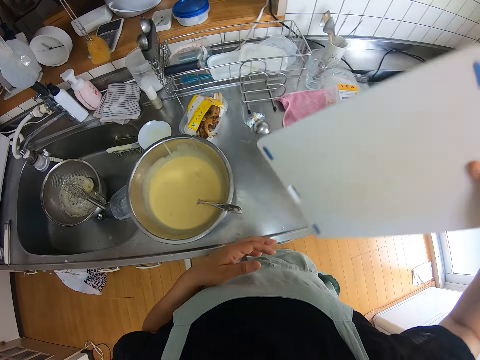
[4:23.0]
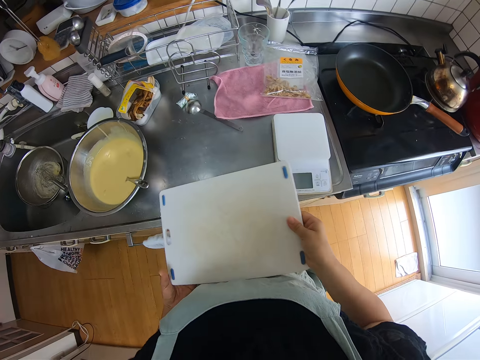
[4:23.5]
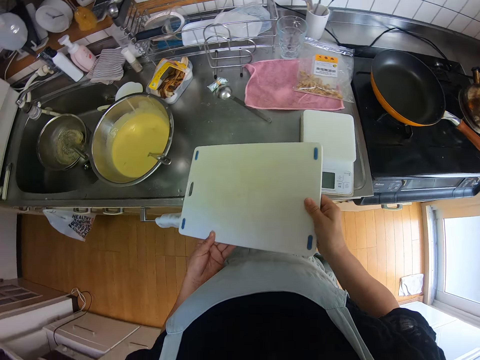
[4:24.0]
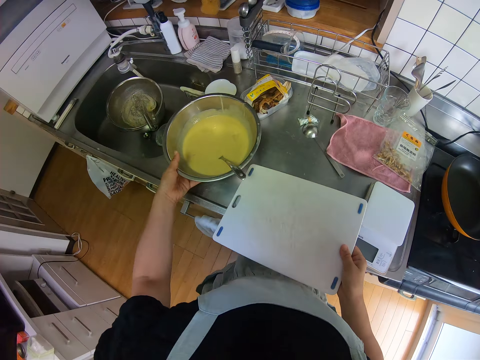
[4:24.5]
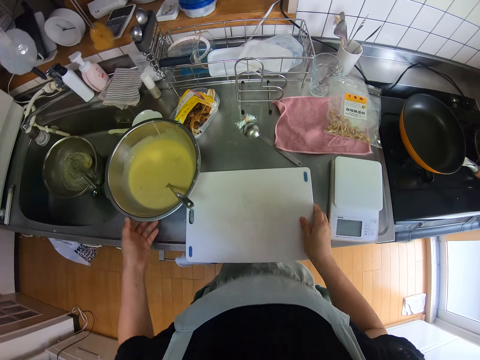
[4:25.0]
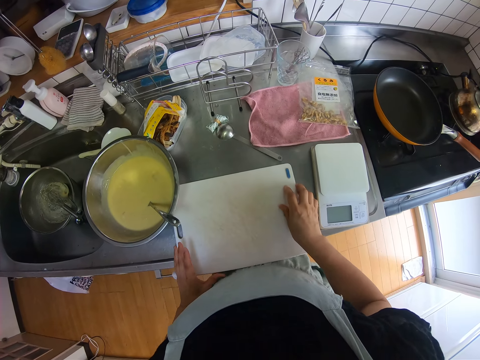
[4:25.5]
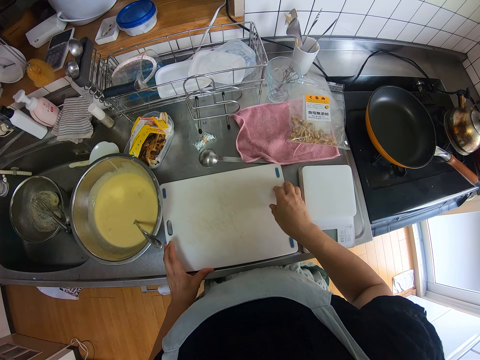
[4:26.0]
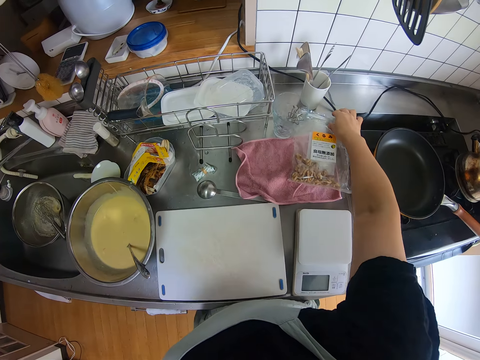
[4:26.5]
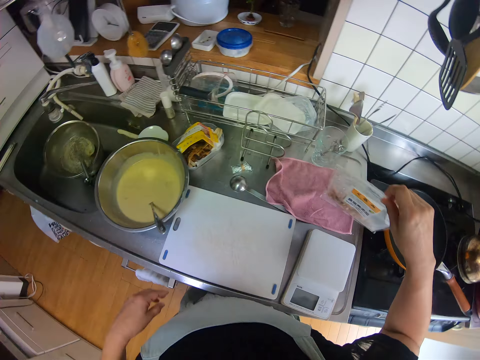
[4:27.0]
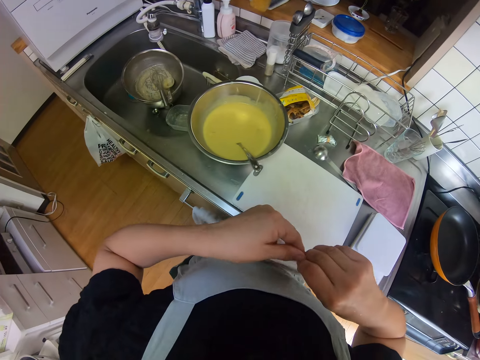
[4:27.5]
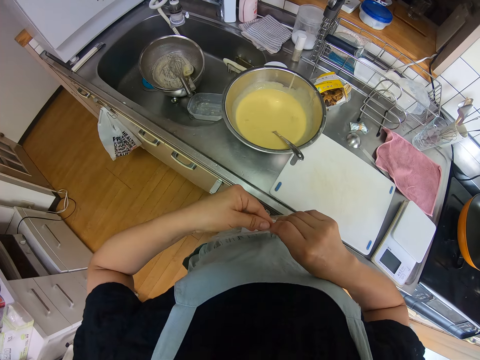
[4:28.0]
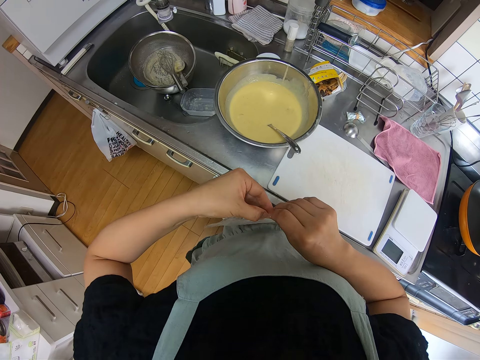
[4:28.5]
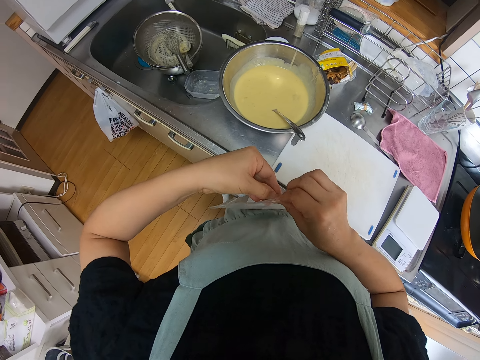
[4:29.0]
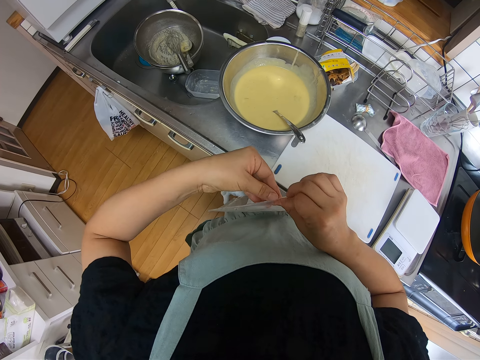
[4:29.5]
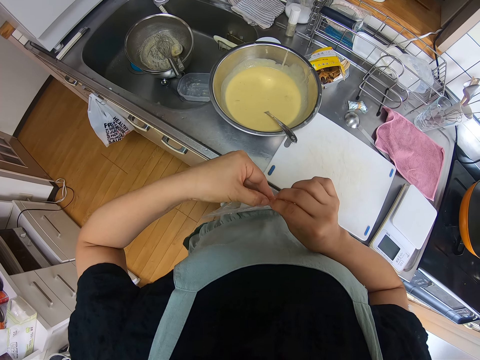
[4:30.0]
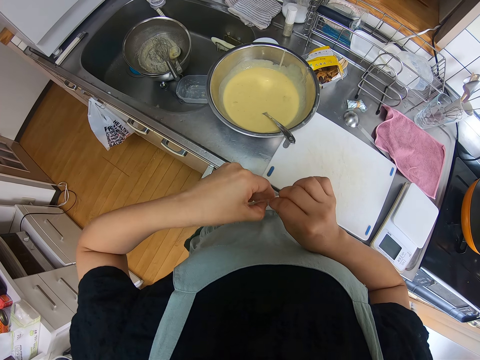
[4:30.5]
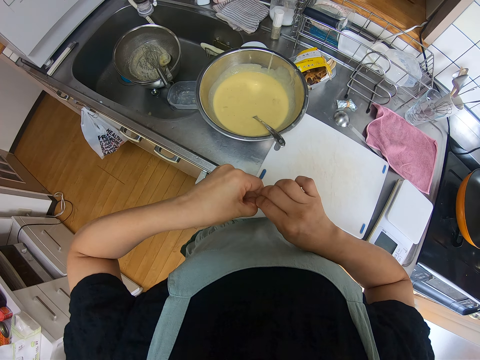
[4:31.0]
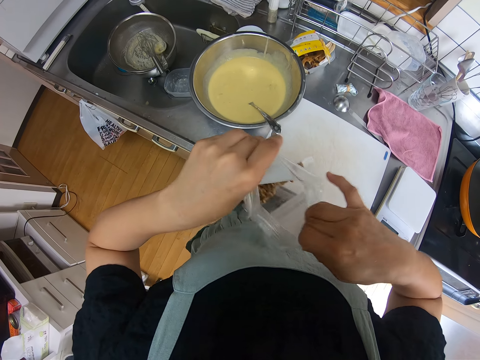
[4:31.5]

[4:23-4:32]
The camera wearer picks up the chopping board. She shifts the bowl of batter with her left hand. She drops the chopping board on the kitchen worktop and moves the chopping board on the kitchen worktop. She picks up a pack of walnuts from the kitchen worktop. She opens the pack of walnuts.

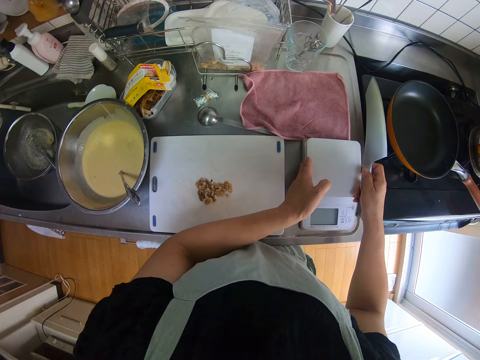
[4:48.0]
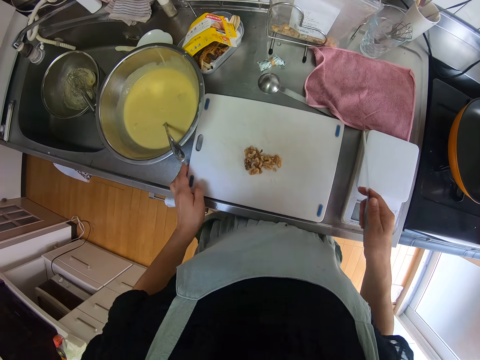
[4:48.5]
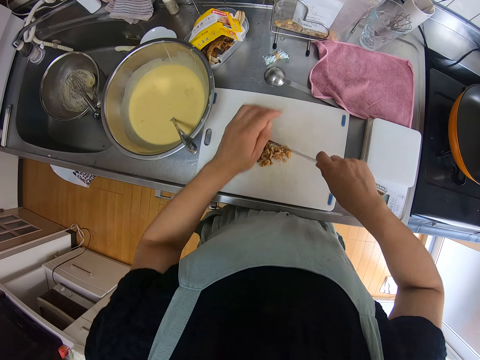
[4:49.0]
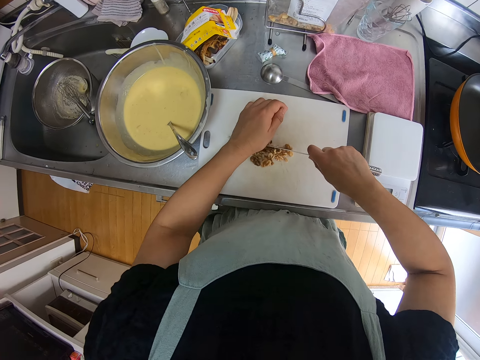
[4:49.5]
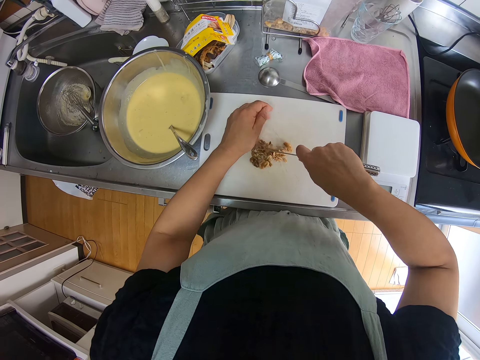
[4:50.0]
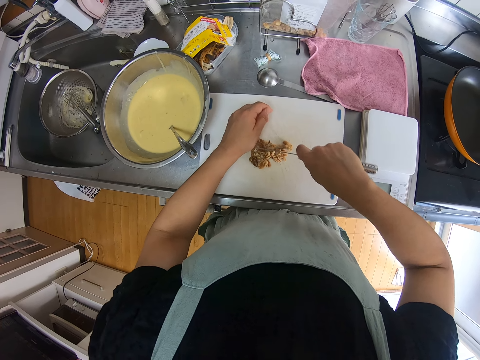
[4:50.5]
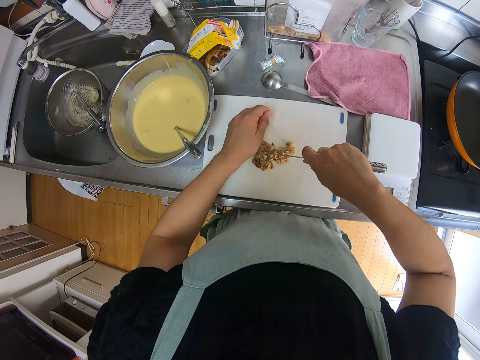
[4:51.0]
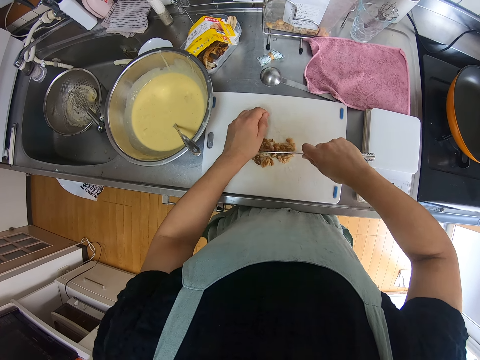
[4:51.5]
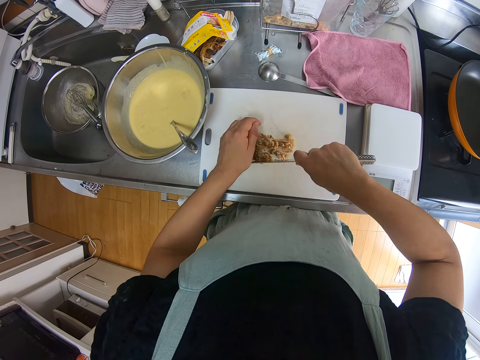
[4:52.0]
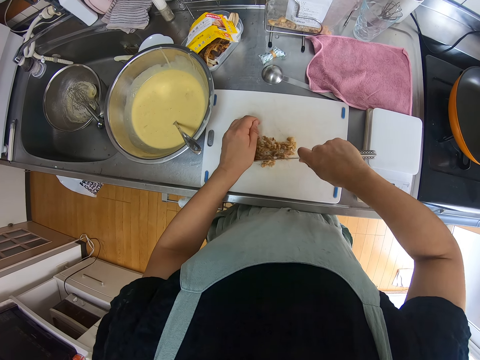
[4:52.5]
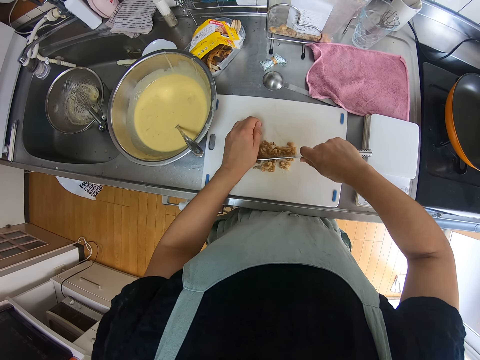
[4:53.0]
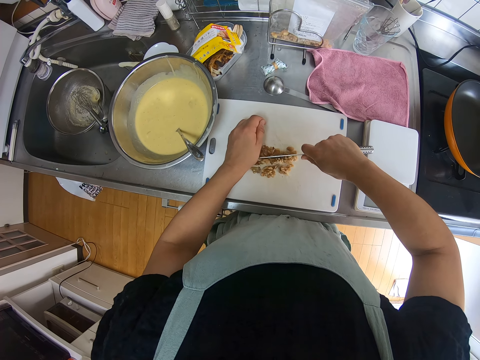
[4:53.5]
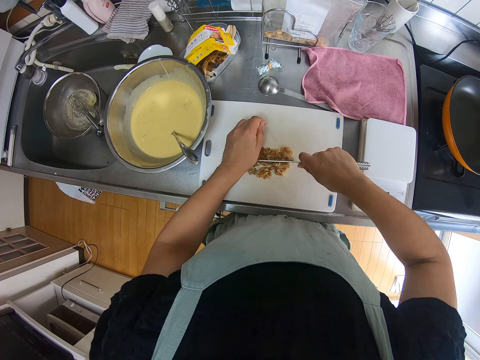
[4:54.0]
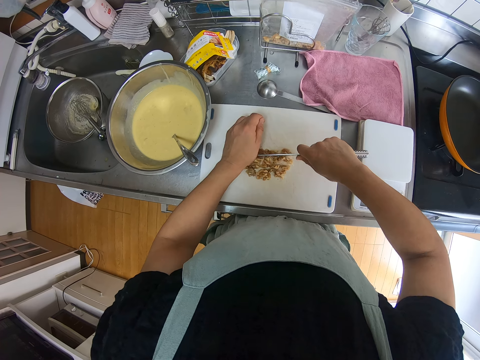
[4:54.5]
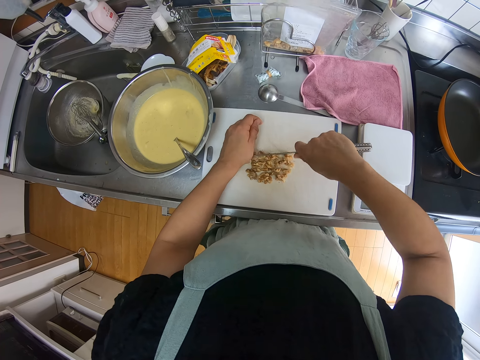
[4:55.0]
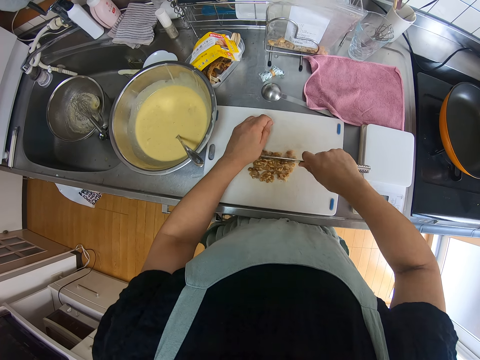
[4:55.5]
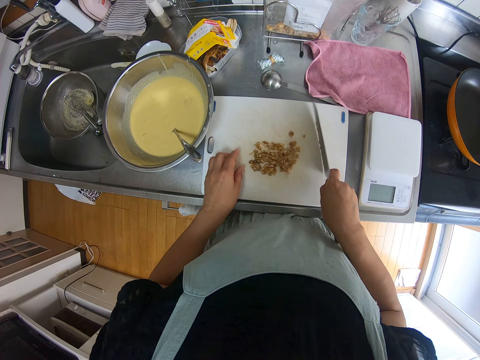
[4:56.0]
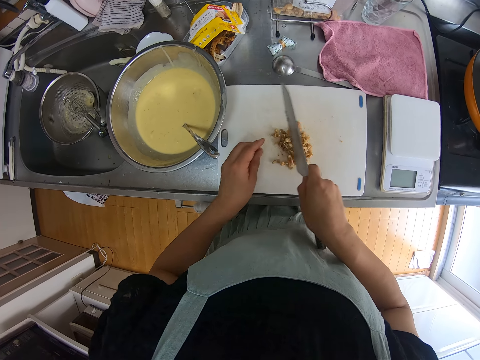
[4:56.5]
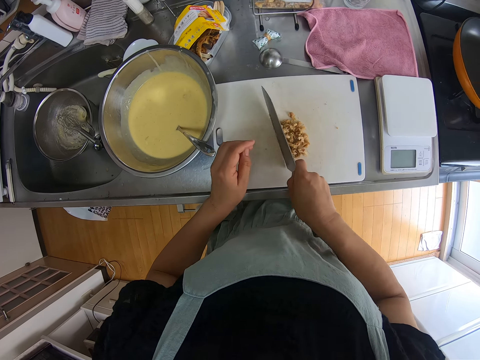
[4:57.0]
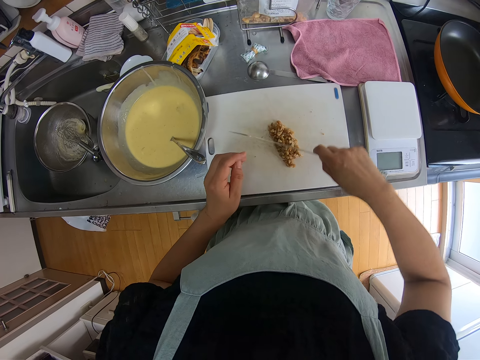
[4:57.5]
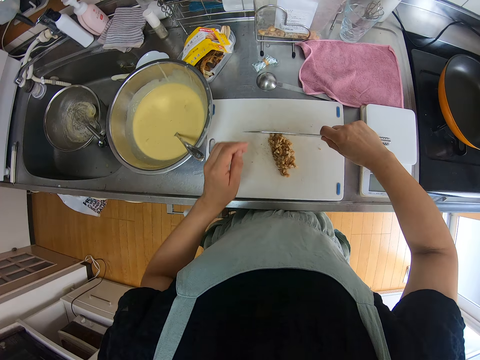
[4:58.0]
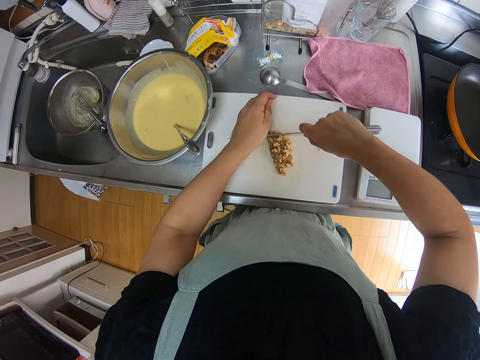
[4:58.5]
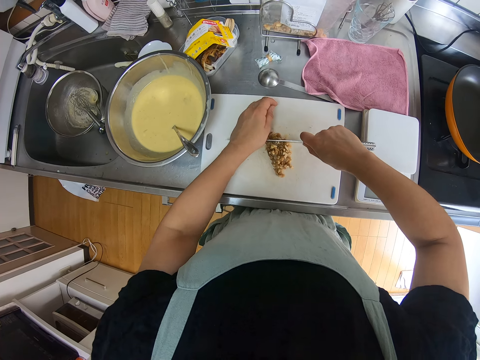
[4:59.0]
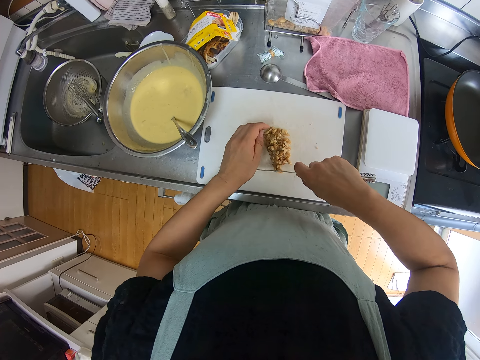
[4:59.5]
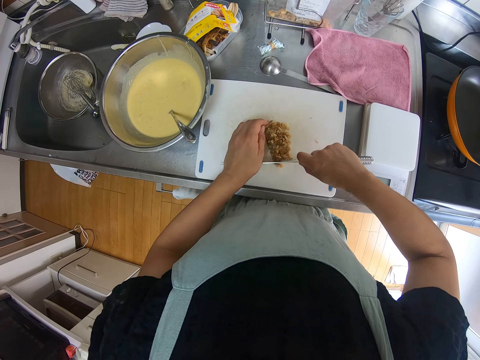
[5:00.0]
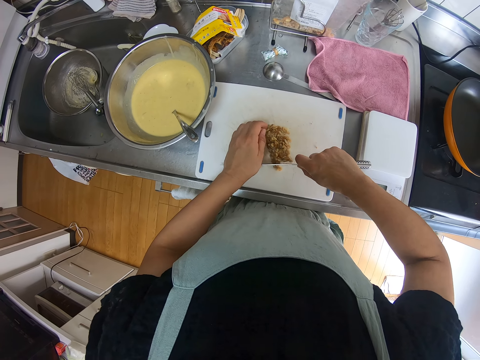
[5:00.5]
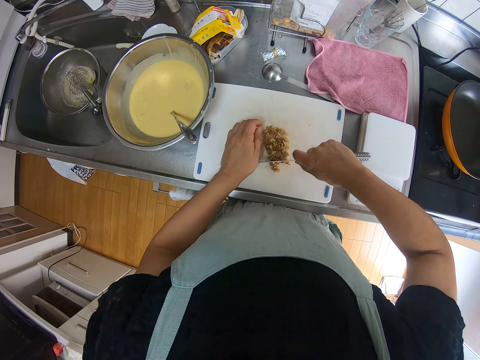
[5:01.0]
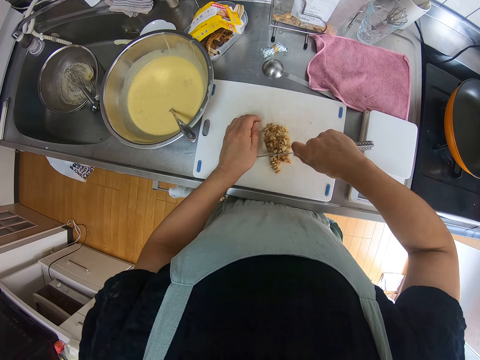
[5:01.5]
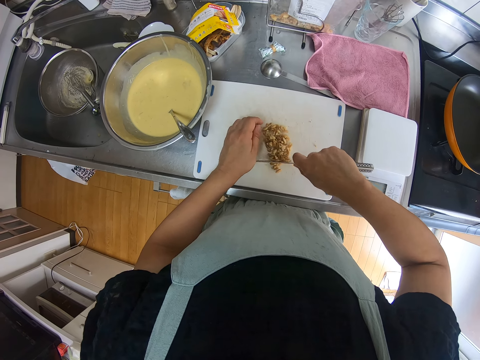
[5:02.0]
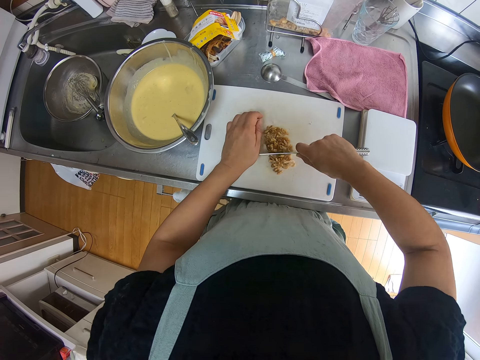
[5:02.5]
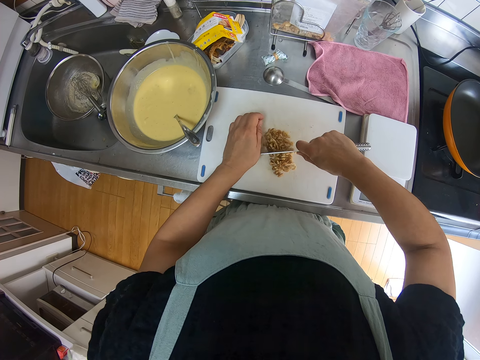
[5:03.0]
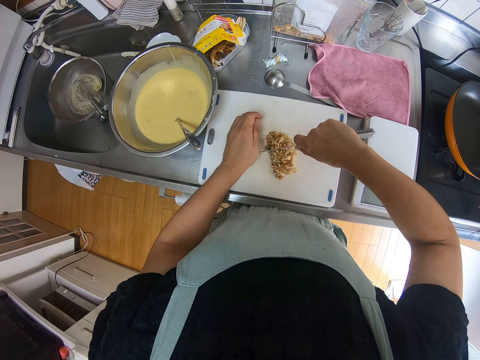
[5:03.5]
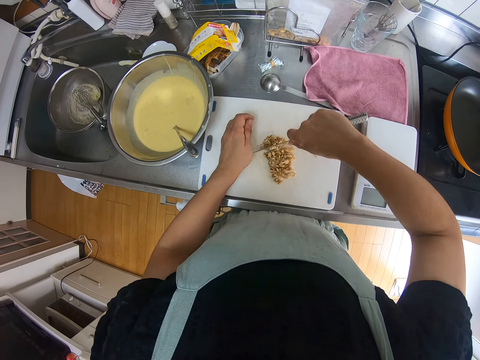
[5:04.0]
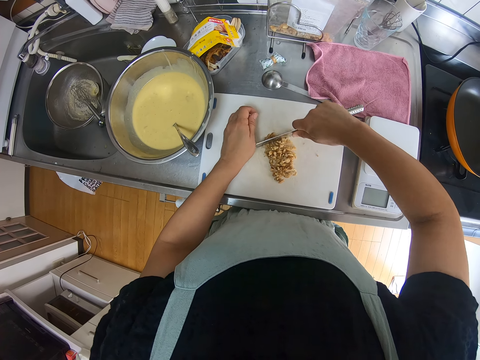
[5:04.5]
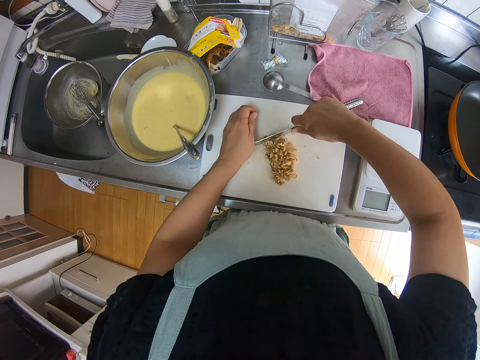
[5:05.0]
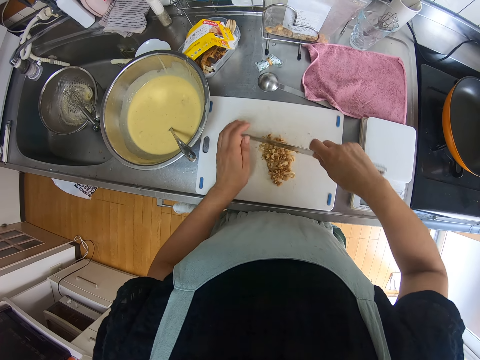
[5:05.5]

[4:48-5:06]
The camera wearer holds the chopping board with her left hand. She chops the walnuts with the knife. She gathers the walnut on the chopping board with the knife. She chops the walnuts with the knife.
